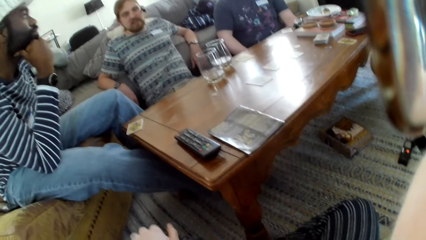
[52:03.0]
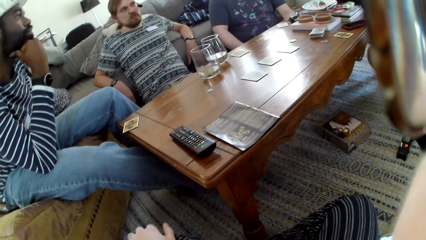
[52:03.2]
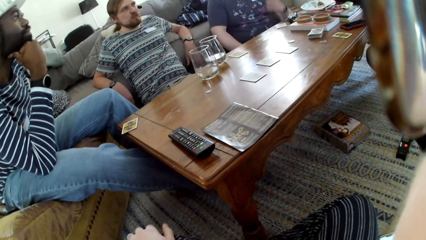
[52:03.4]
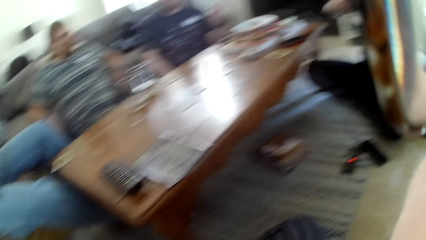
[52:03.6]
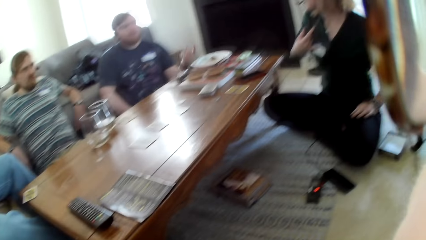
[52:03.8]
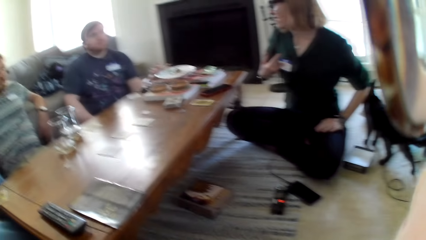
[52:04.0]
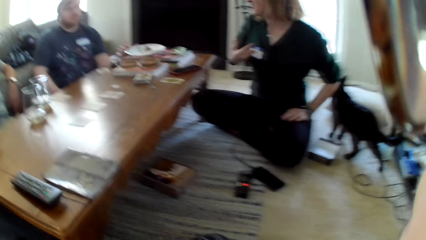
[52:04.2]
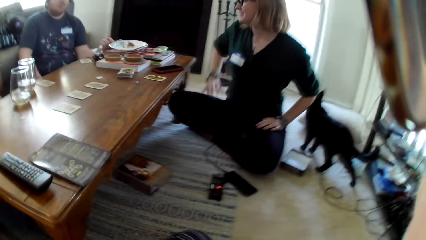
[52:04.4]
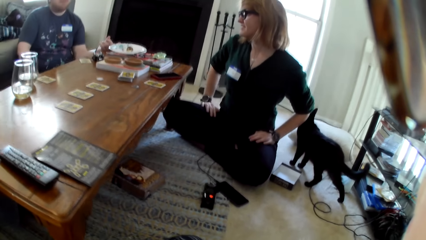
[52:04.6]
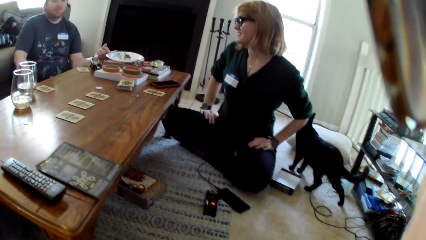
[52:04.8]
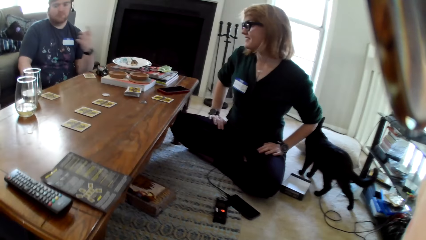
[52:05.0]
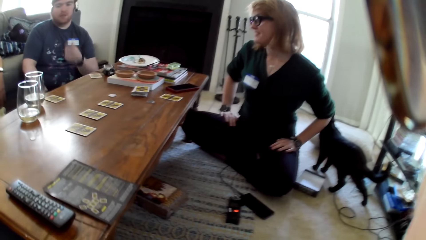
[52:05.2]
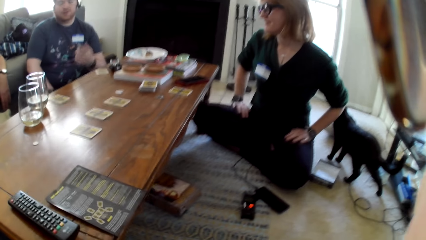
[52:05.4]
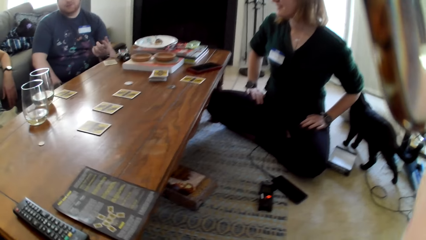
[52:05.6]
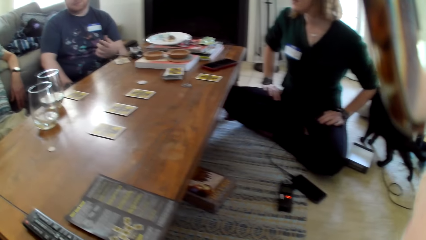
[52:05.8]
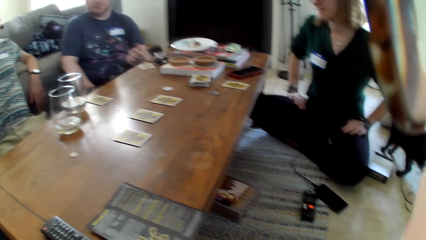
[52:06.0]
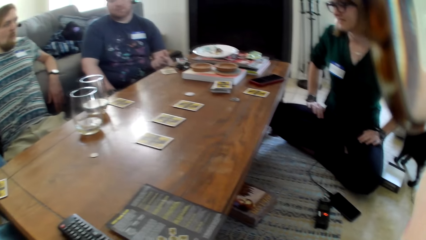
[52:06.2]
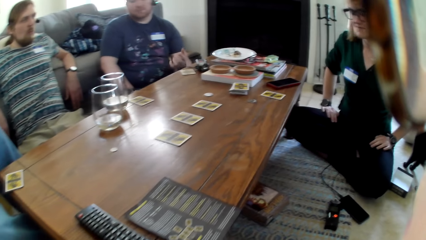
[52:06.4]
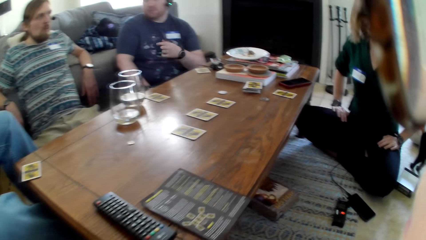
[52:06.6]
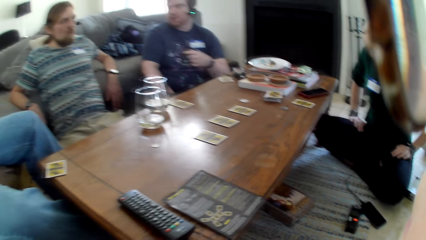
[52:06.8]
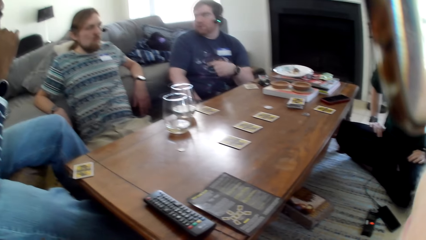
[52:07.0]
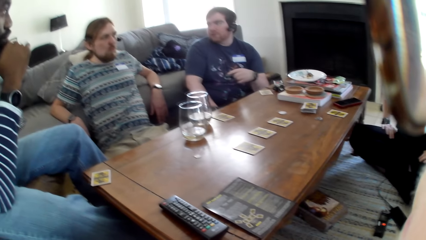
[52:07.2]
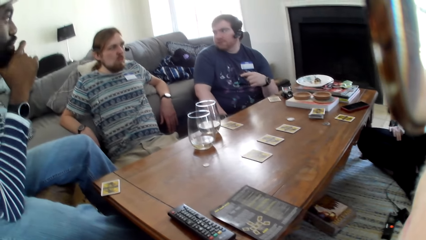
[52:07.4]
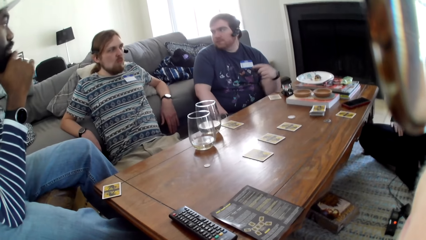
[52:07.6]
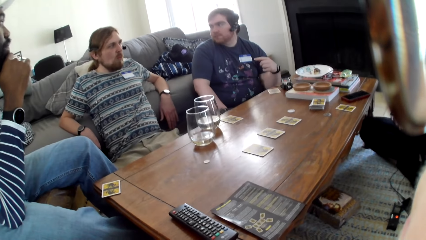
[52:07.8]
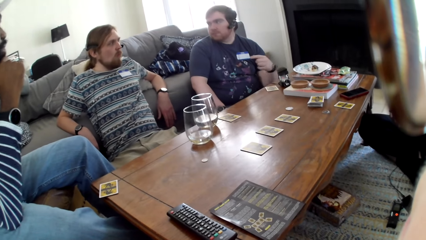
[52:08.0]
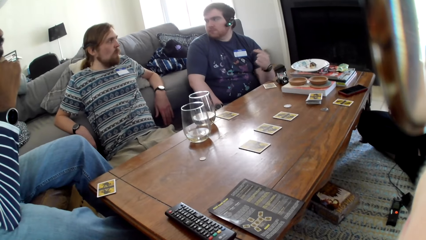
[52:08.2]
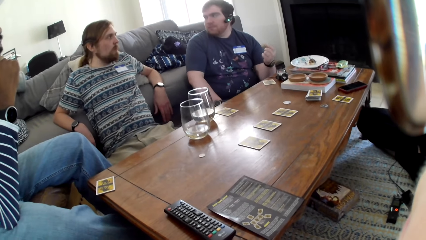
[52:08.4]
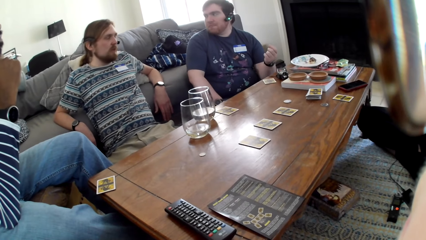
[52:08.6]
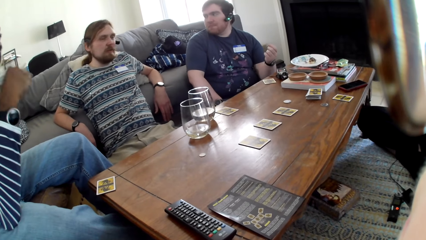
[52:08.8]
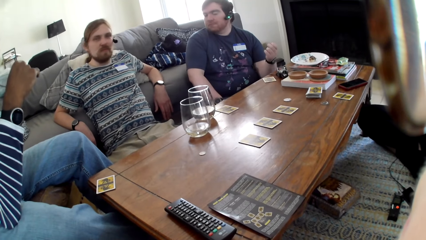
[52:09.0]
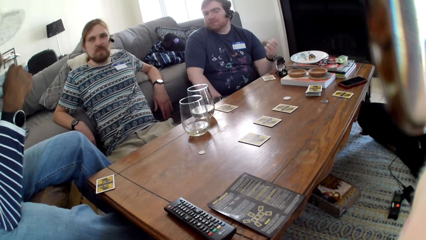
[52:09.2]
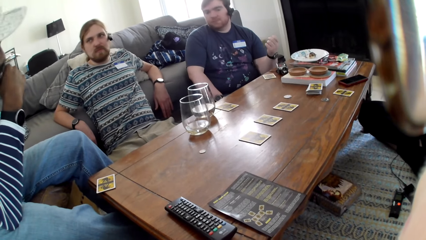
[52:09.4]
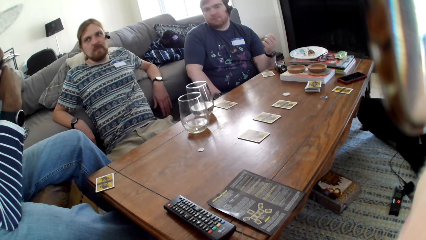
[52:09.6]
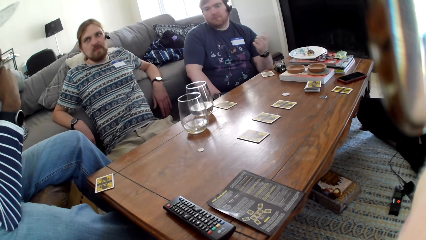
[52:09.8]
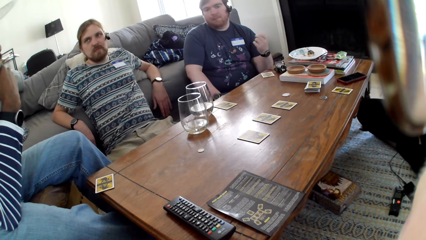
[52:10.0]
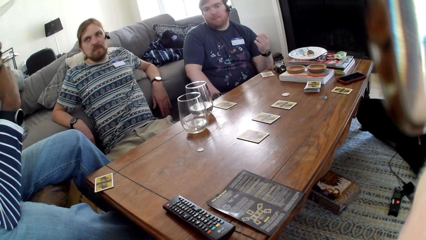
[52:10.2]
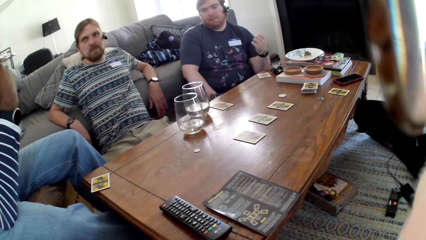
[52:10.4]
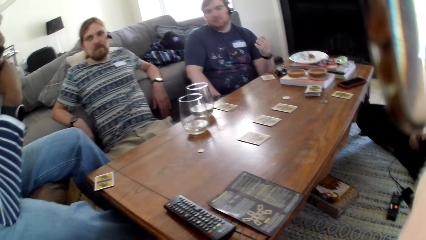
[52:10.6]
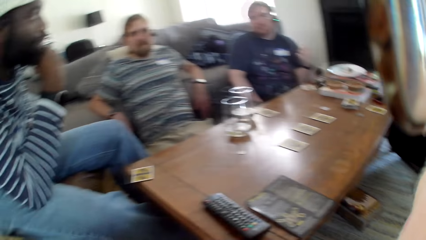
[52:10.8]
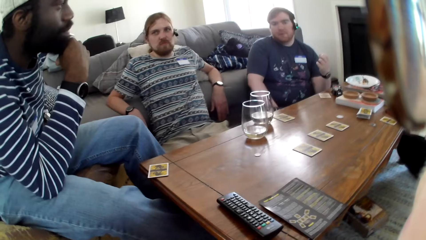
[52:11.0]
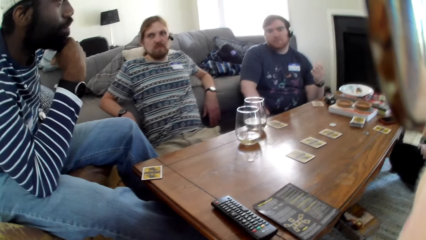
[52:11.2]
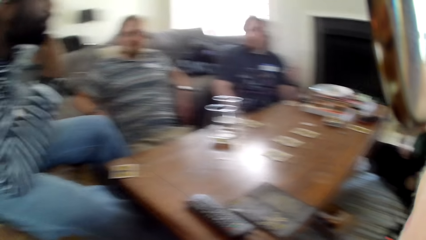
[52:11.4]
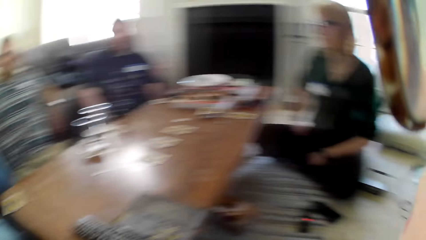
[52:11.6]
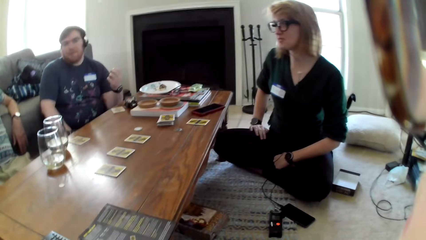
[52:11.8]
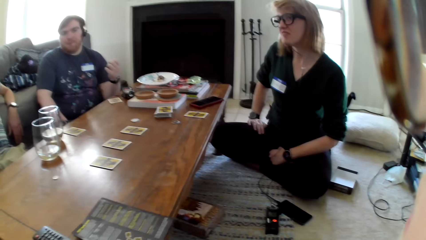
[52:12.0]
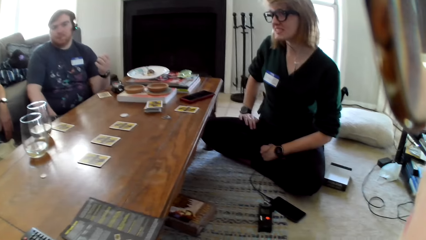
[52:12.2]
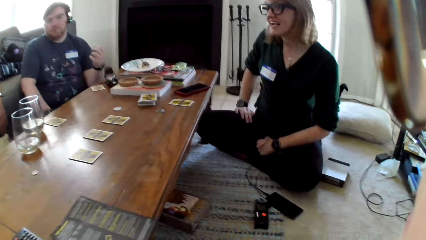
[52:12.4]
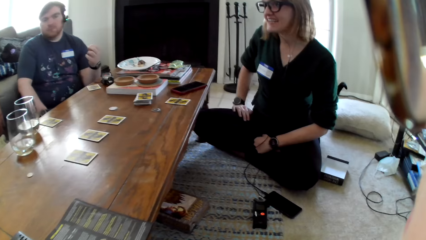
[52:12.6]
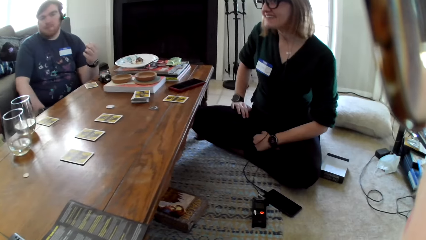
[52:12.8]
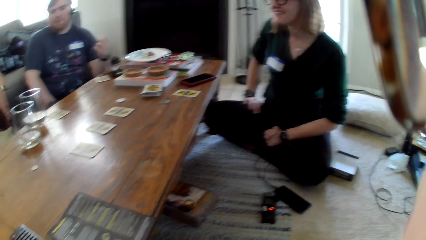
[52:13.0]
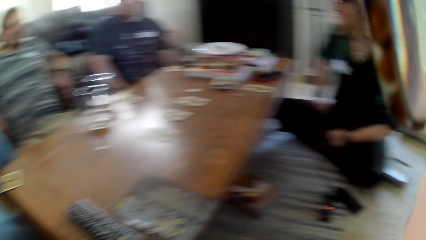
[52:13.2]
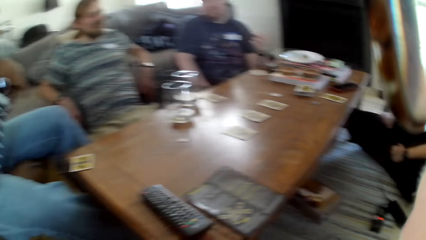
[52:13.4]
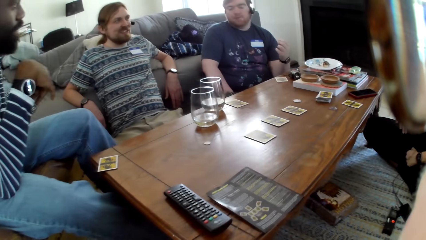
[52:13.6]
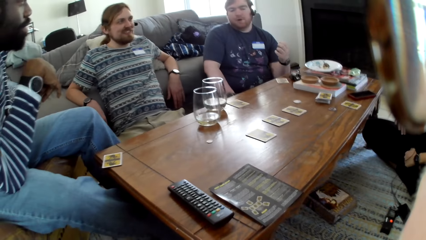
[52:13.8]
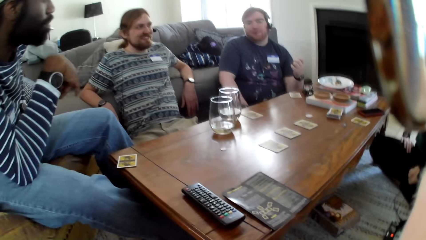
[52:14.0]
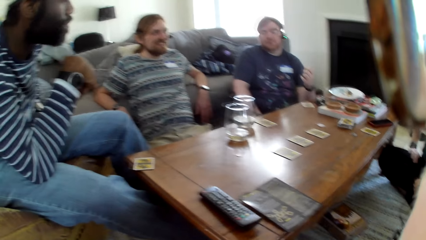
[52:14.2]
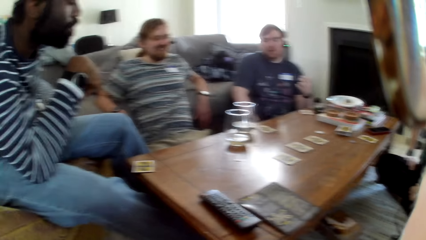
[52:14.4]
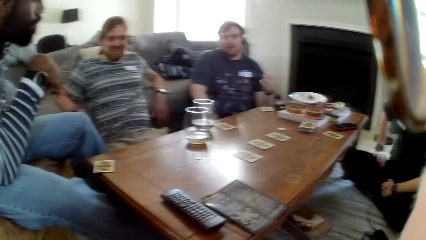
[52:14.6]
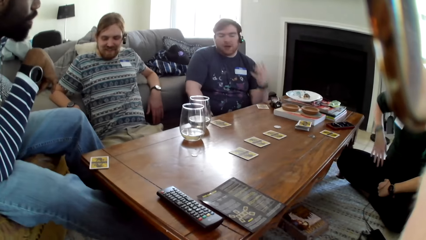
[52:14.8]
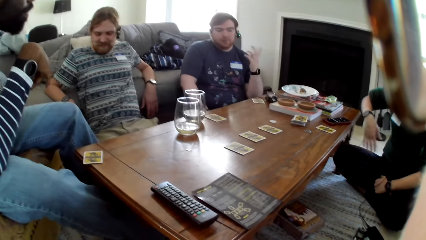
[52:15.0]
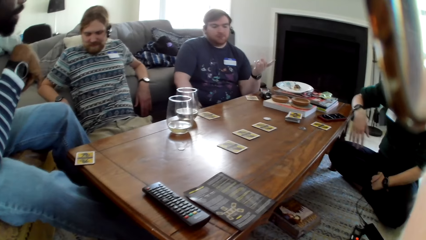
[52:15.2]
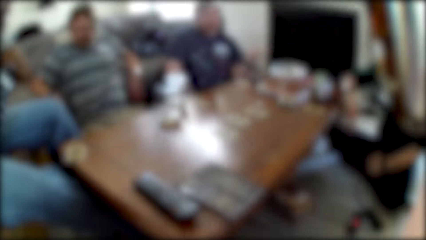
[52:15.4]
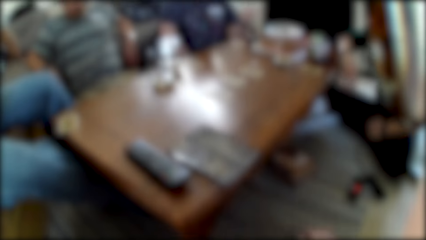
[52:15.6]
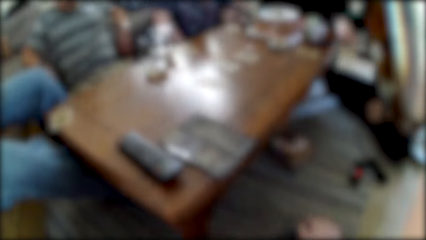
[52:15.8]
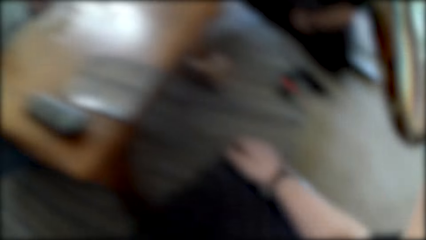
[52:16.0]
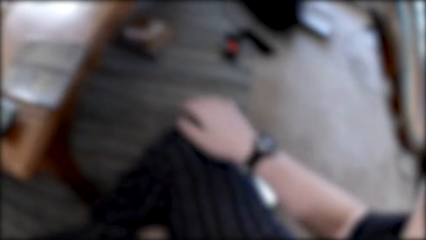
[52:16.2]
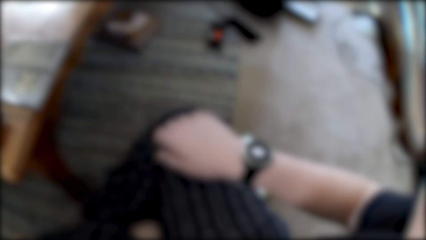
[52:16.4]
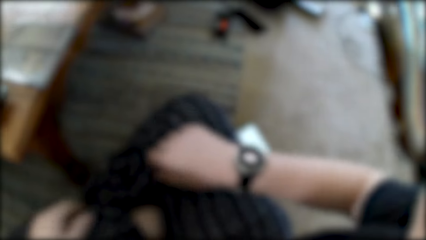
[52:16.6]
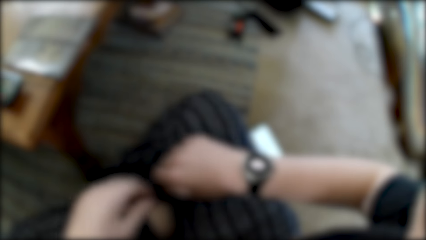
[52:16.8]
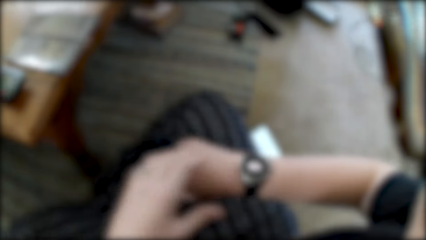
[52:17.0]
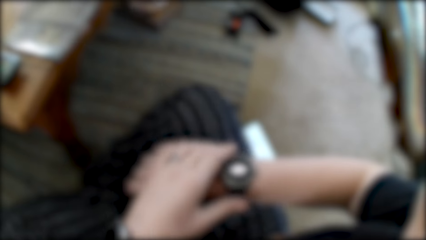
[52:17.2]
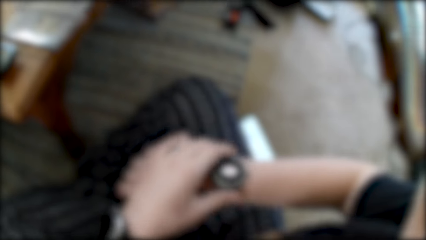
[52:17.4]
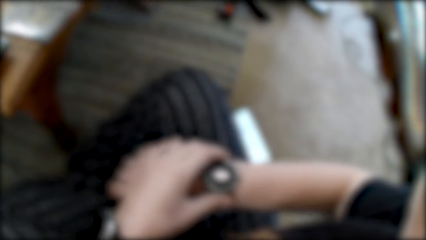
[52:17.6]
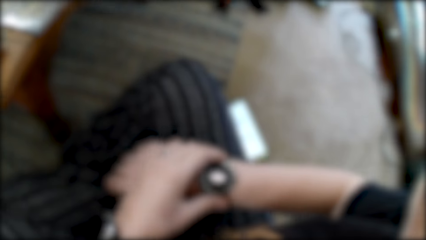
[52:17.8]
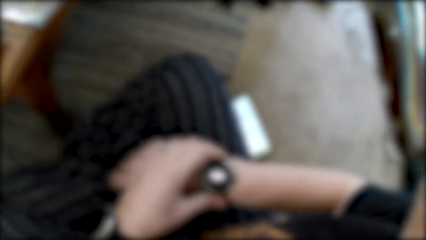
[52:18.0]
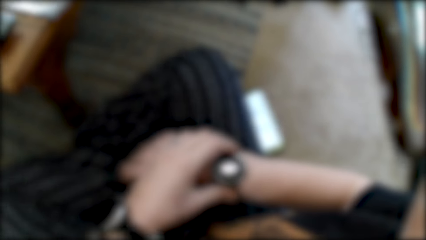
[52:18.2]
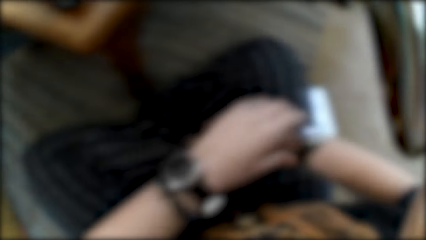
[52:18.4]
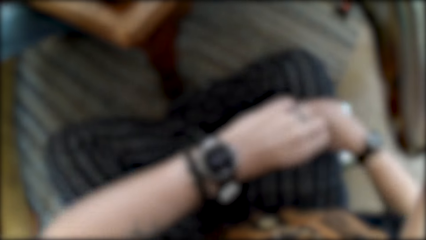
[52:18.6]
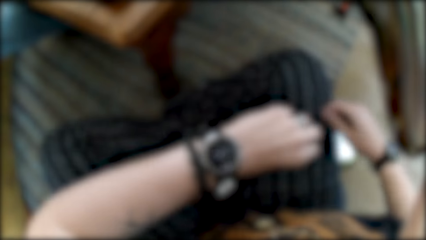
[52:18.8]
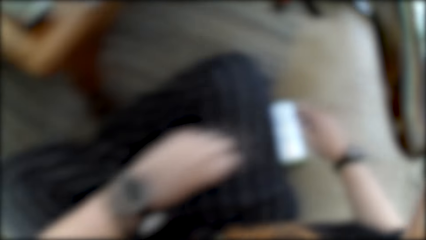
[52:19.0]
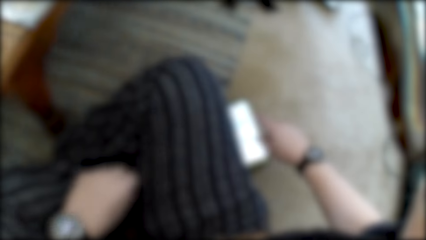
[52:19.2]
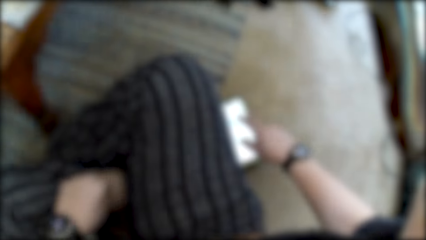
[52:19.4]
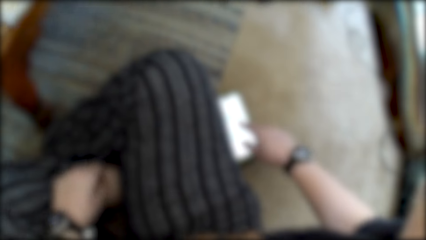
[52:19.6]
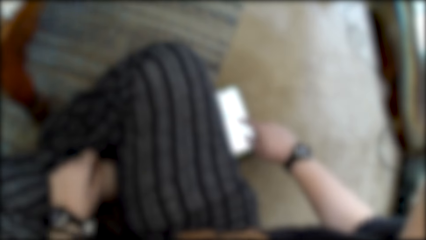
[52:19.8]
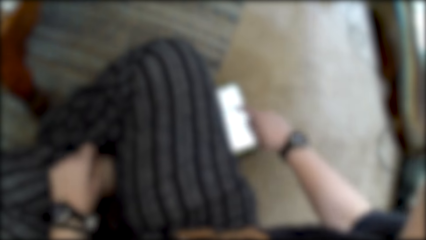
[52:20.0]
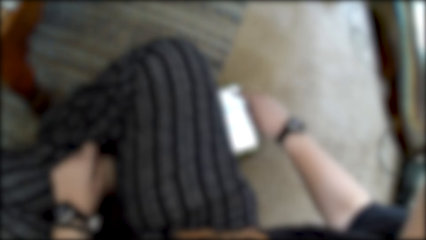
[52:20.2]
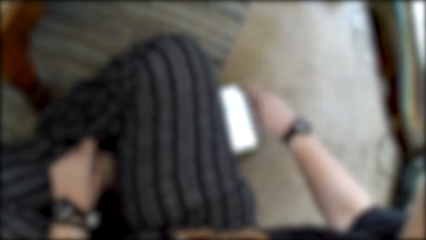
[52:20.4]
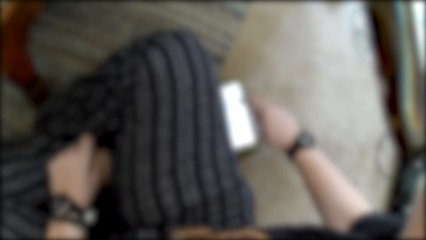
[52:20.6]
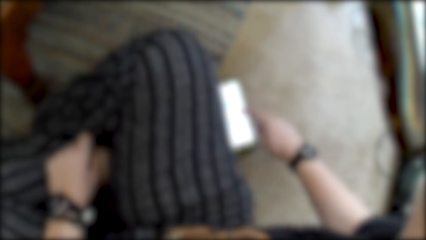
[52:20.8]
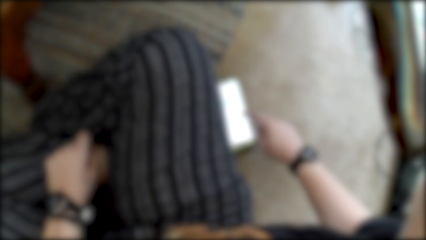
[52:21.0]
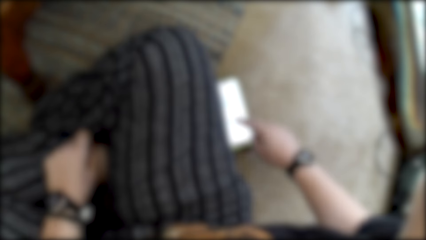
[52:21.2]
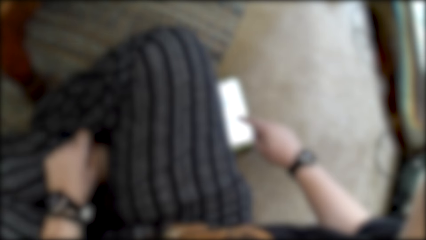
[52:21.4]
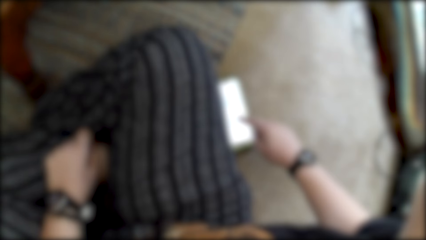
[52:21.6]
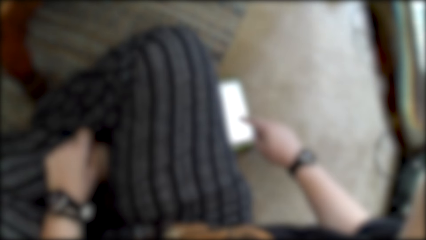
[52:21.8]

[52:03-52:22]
A woman holds her thighs. The camera wearer looks around the people. They look at her watch. They adjust the watch with a hand. They use a phone.
